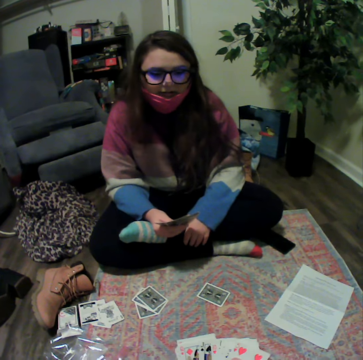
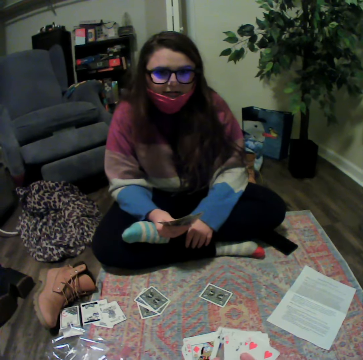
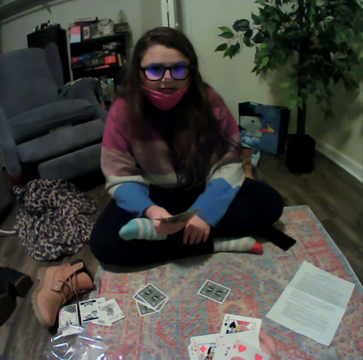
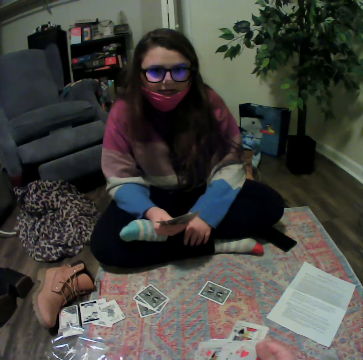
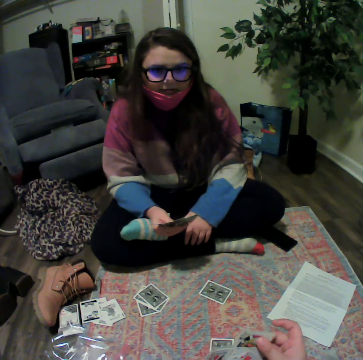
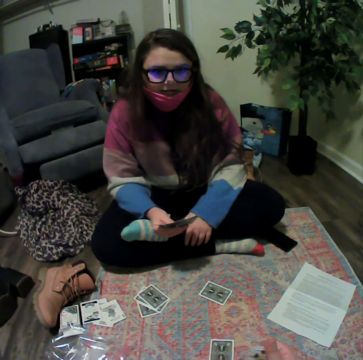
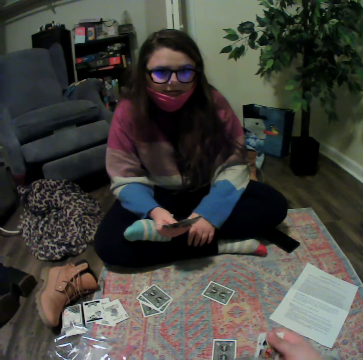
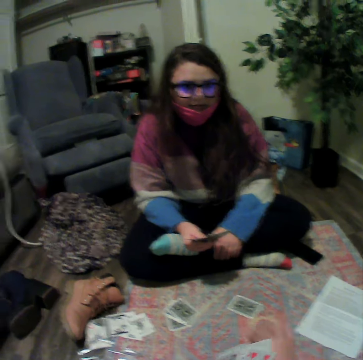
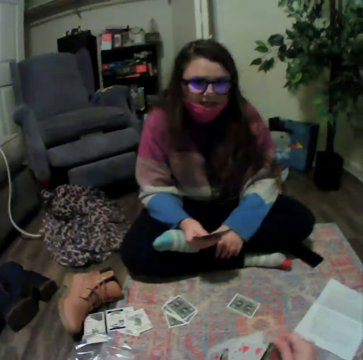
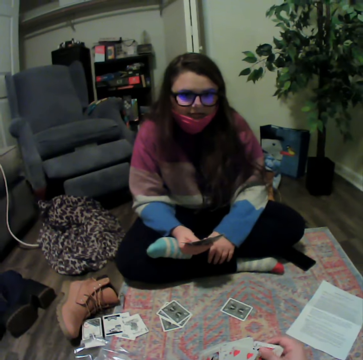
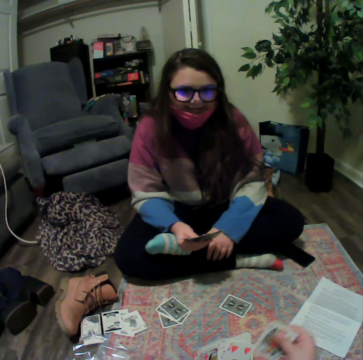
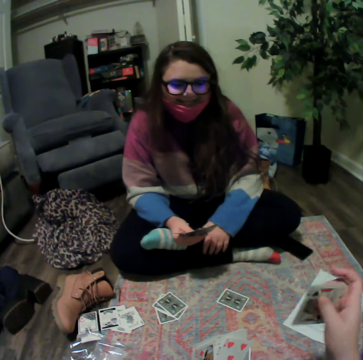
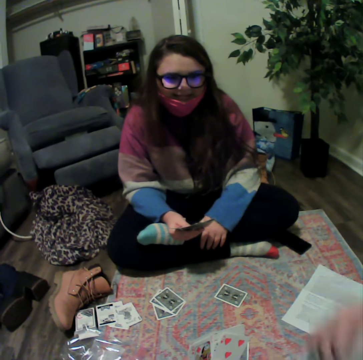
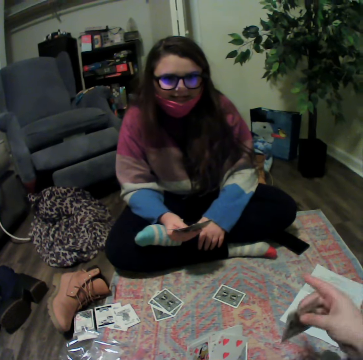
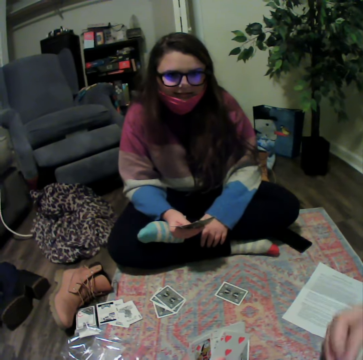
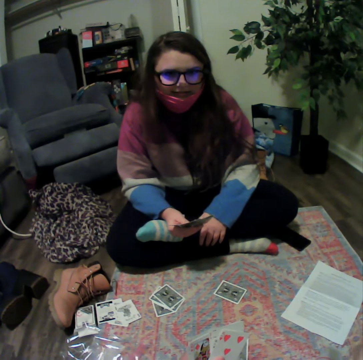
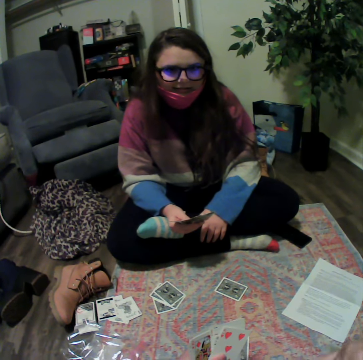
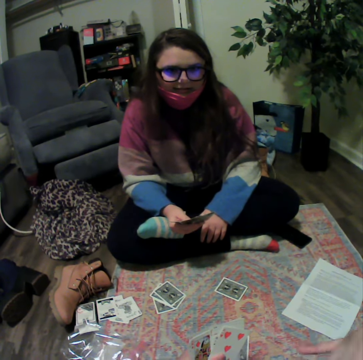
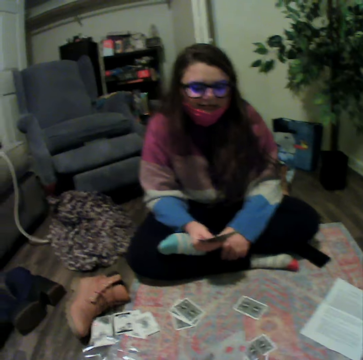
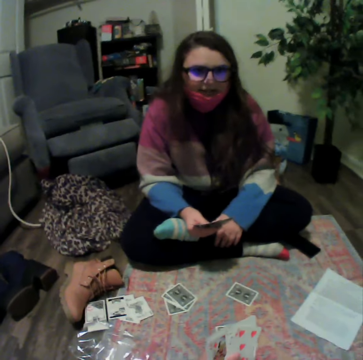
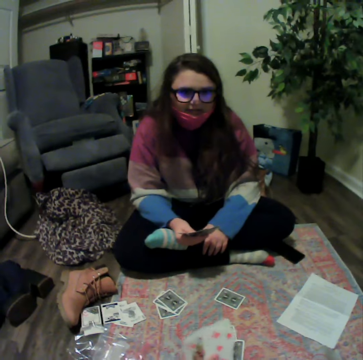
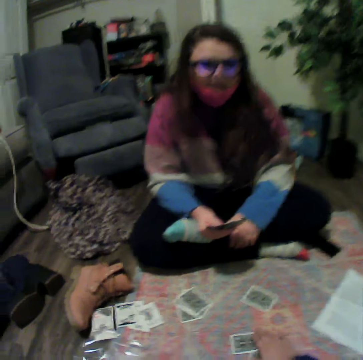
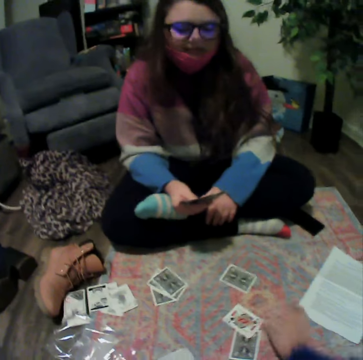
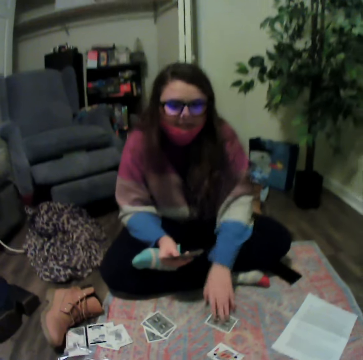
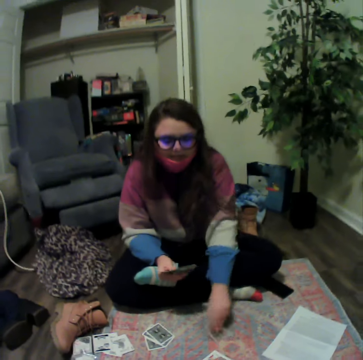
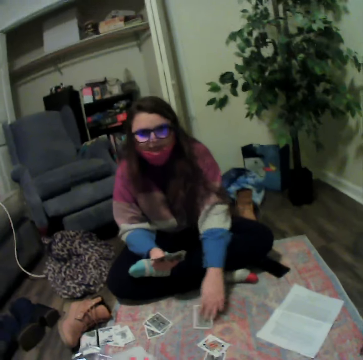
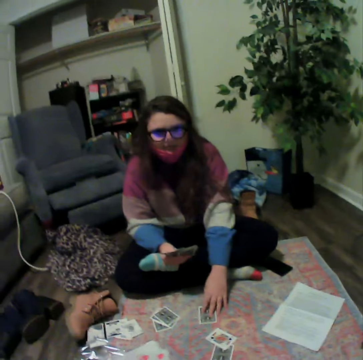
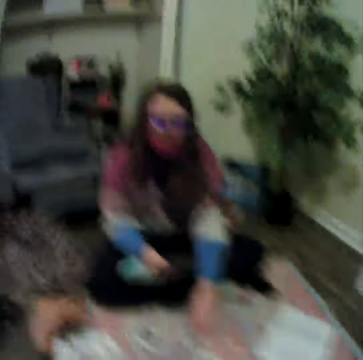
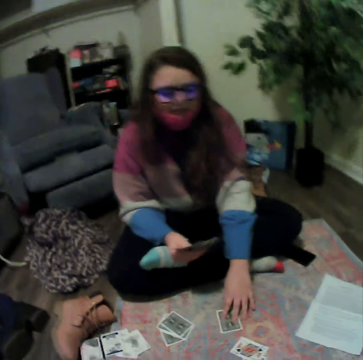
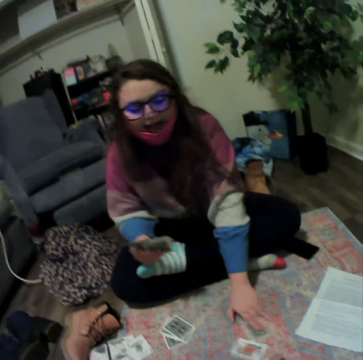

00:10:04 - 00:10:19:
The camera wearer plays the card. They lift the card. They talk with a lady. The lady holds the cards. The camera wearer plays the card. The lady picks the card from the table.

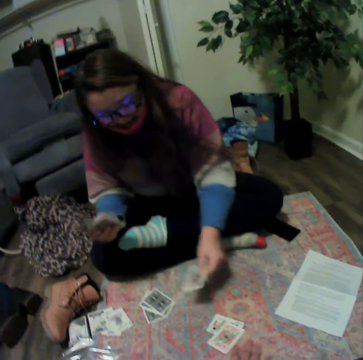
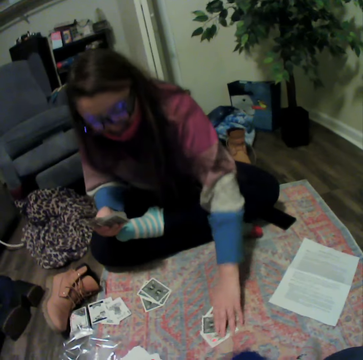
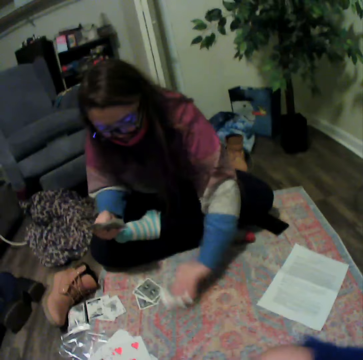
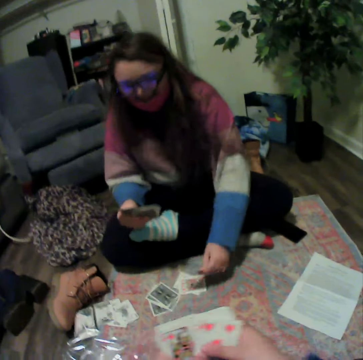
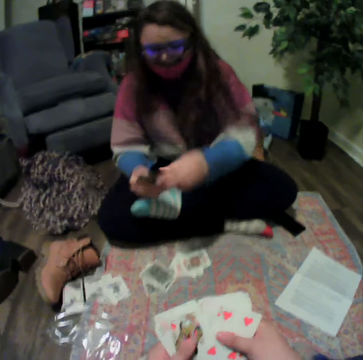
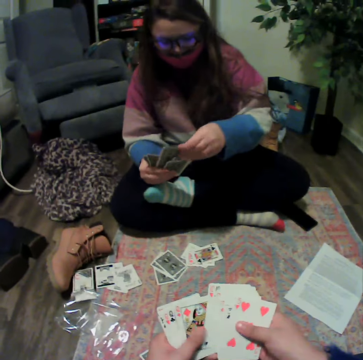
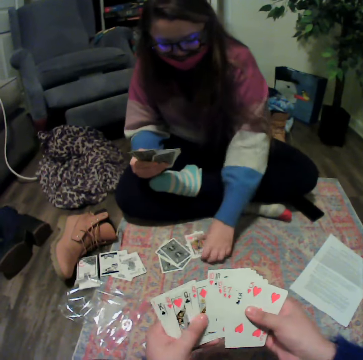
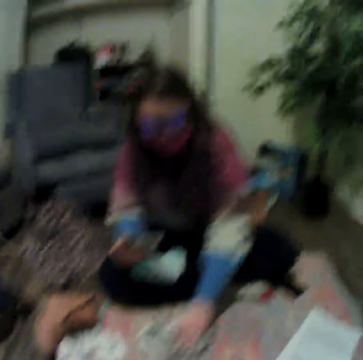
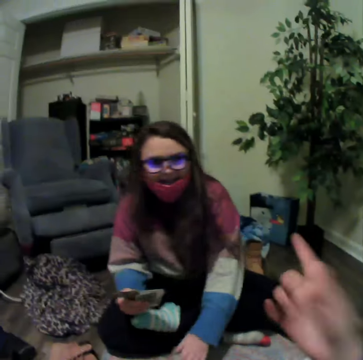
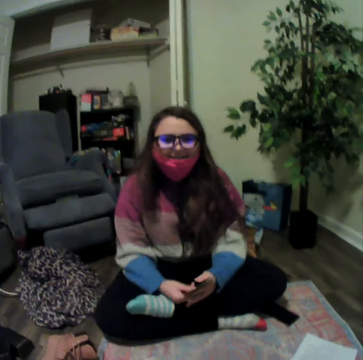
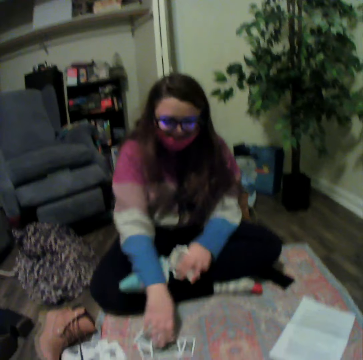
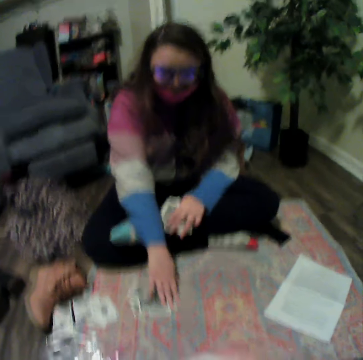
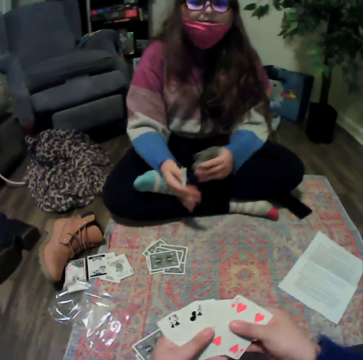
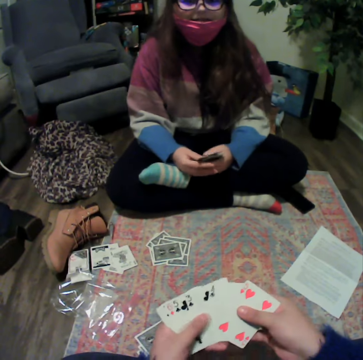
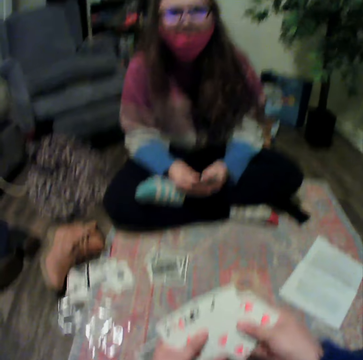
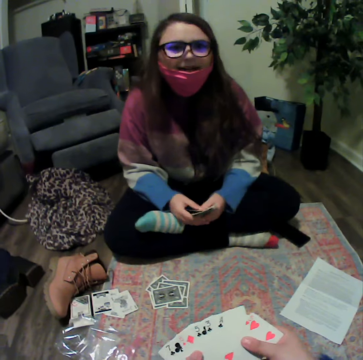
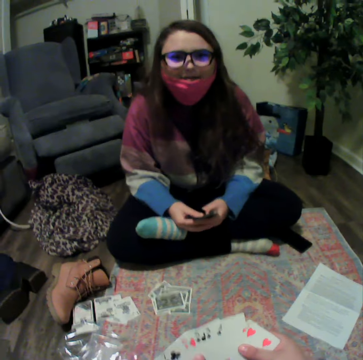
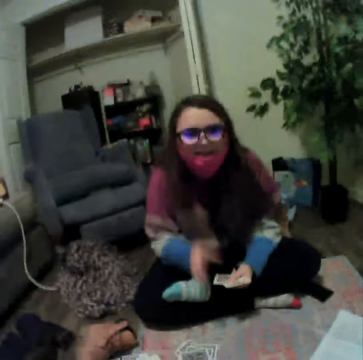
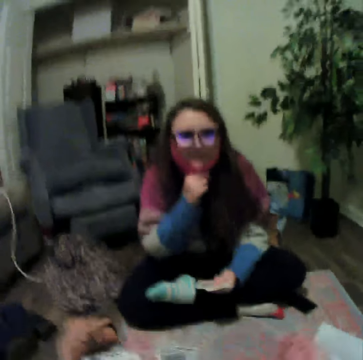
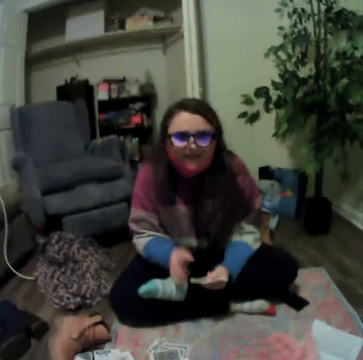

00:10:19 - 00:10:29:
The camera wearer plays the card. A lady picks the card from the table. The lady picks the card from the table again. The lady plays the card. The camera wearer talks with the lady. The lady pushes the cards. The camera wearer reshuffles the cards. The lady talks with the camera wearer.

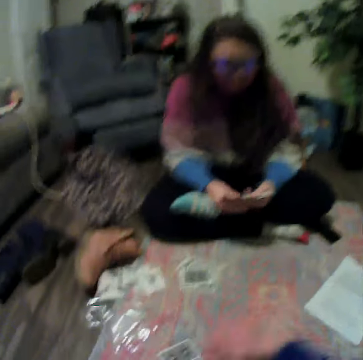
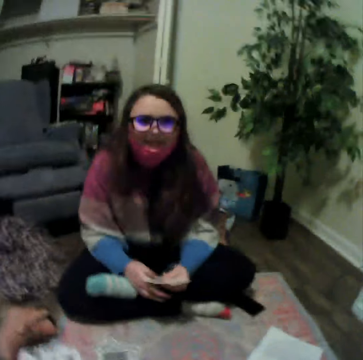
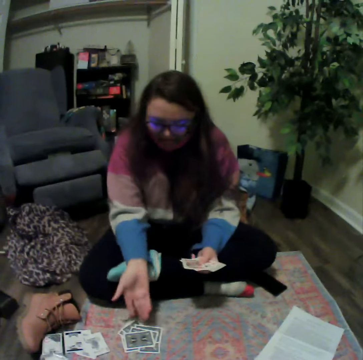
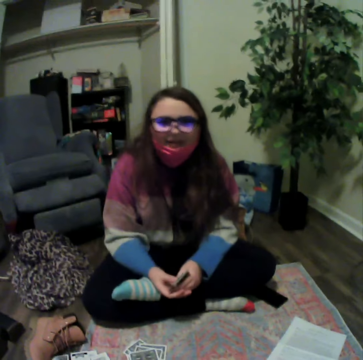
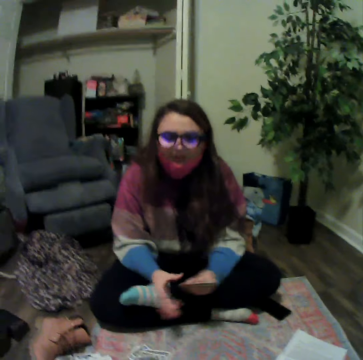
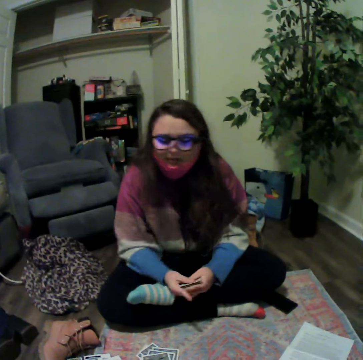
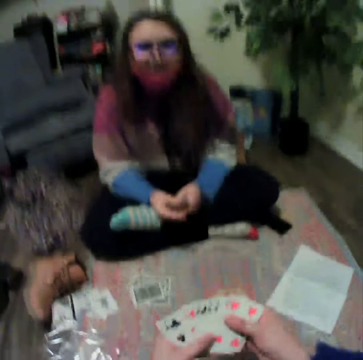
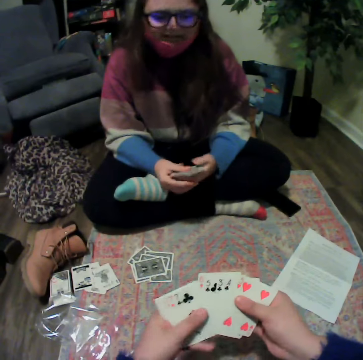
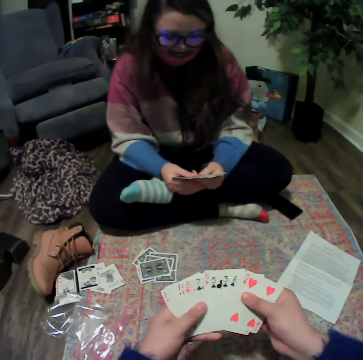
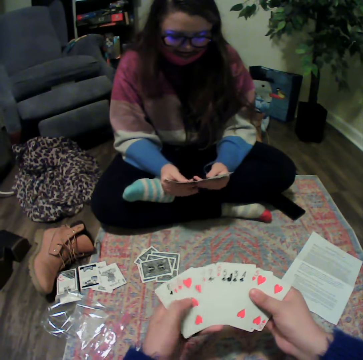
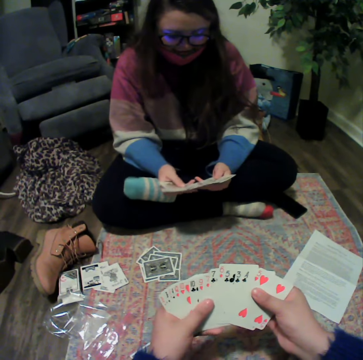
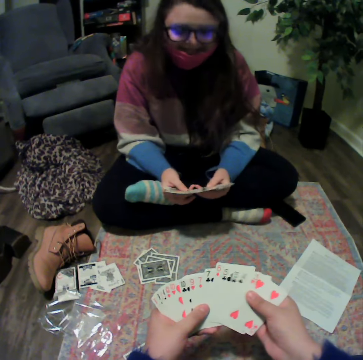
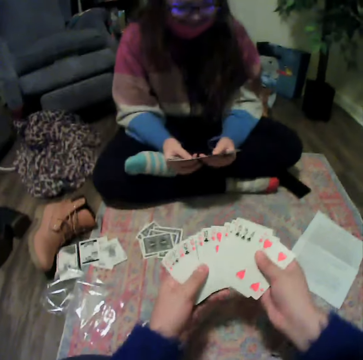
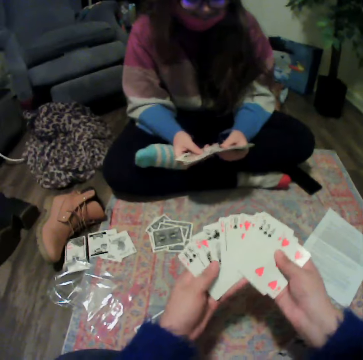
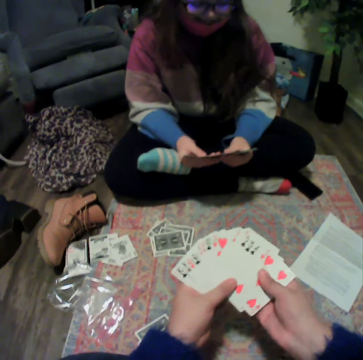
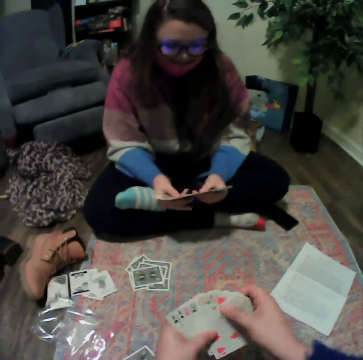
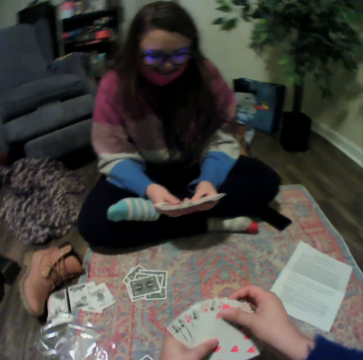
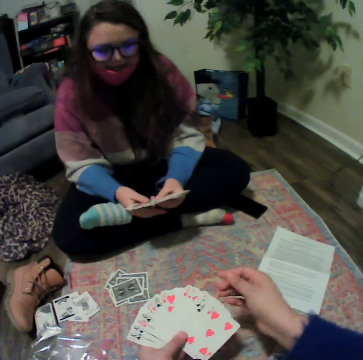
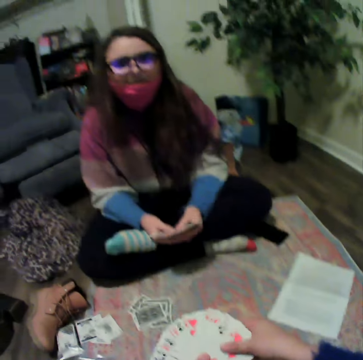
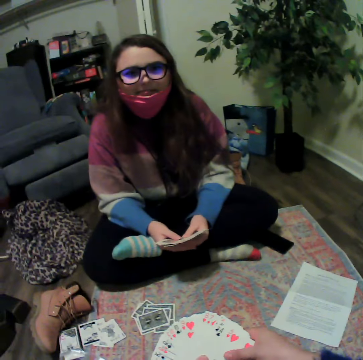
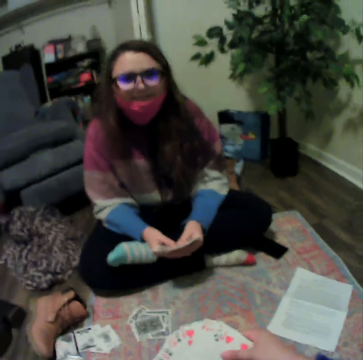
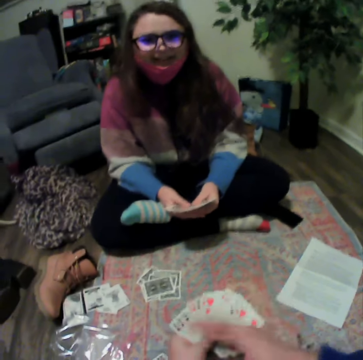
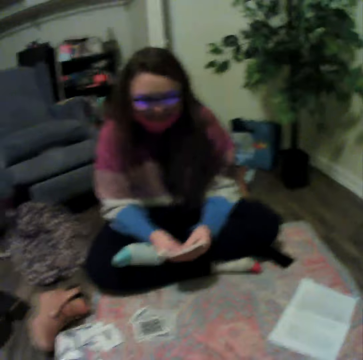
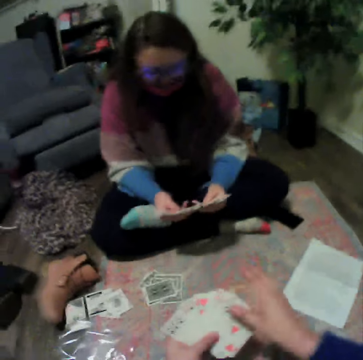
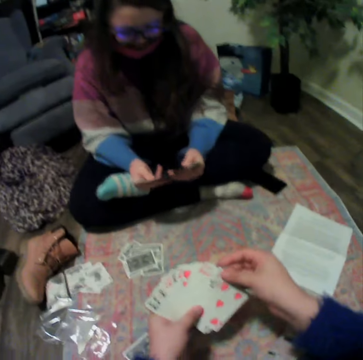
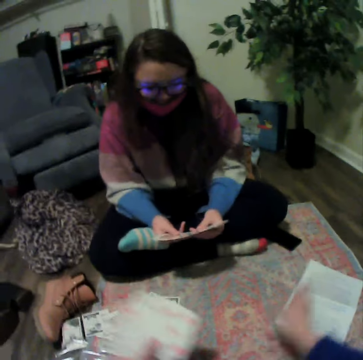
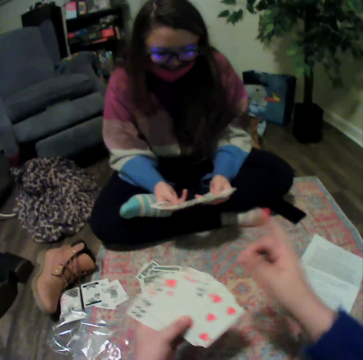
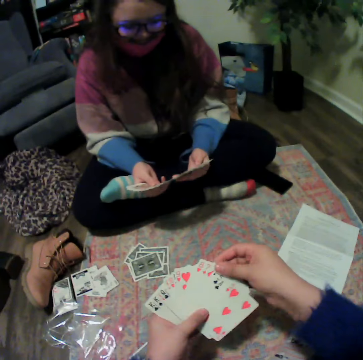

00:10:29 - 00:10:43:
A lady holds the cards and talks with the camera wearer. The camera wearer reshuffles the cards. The lady reshuffles the cards. The camera wearer reshuffles the cards. The lady talks with the camera wearer. The camera wearer talks with the lady.
